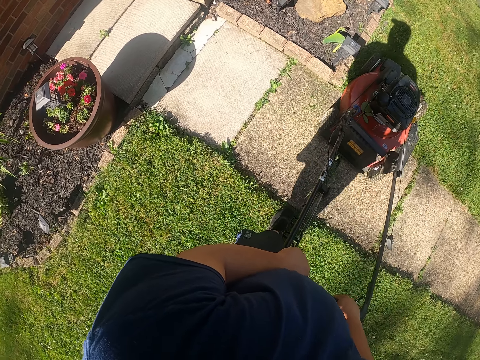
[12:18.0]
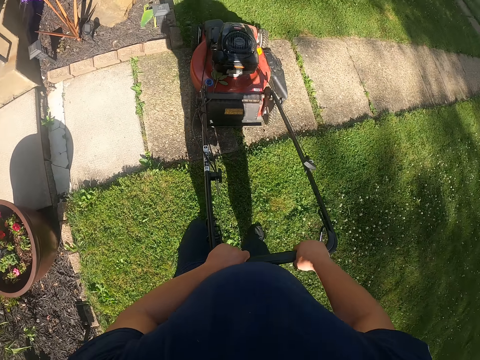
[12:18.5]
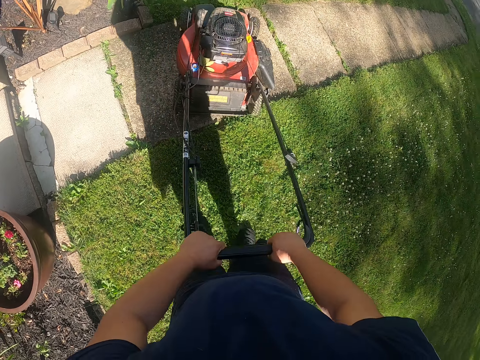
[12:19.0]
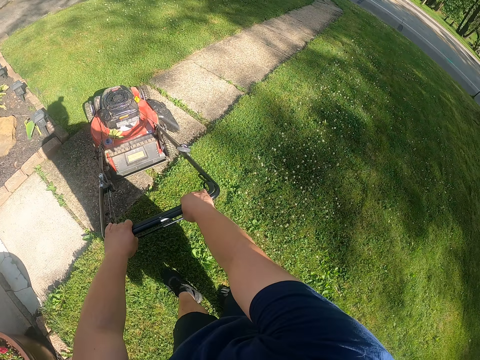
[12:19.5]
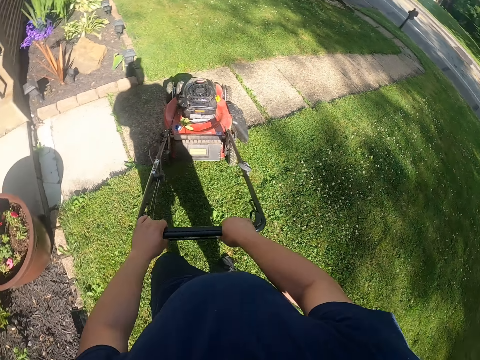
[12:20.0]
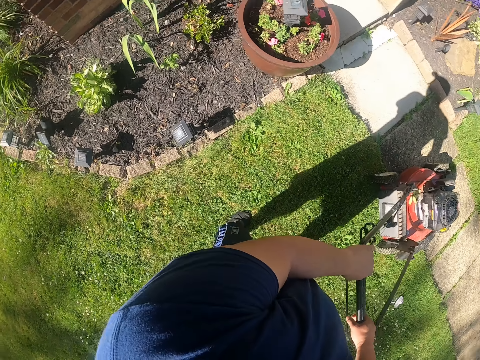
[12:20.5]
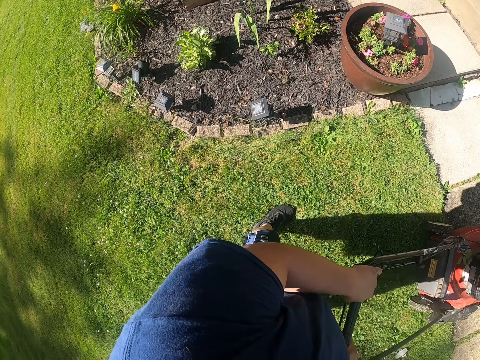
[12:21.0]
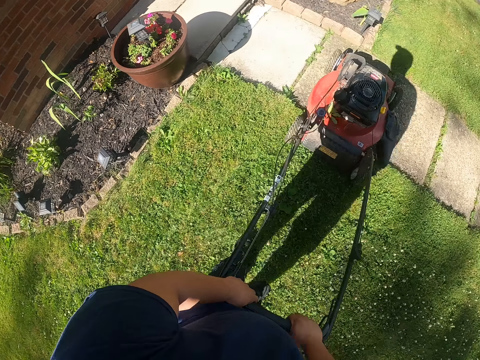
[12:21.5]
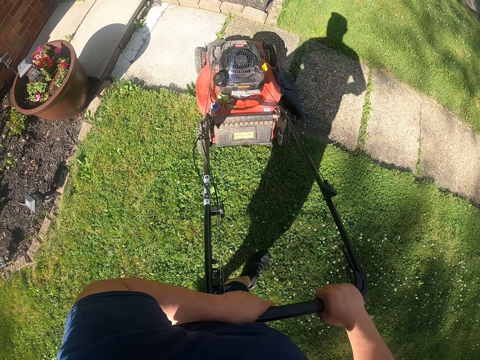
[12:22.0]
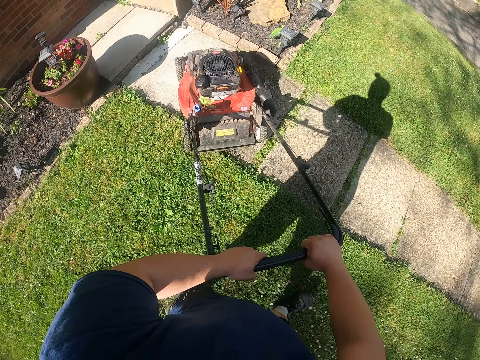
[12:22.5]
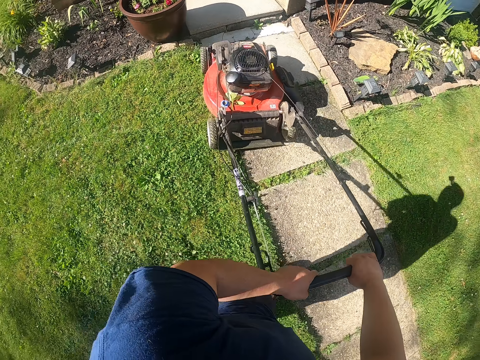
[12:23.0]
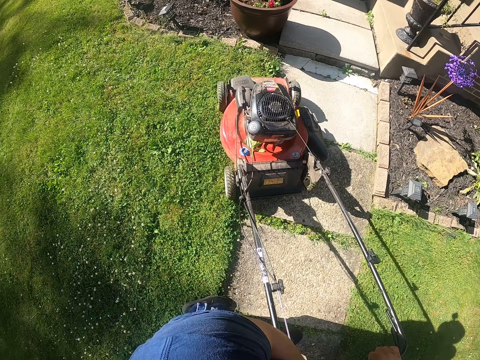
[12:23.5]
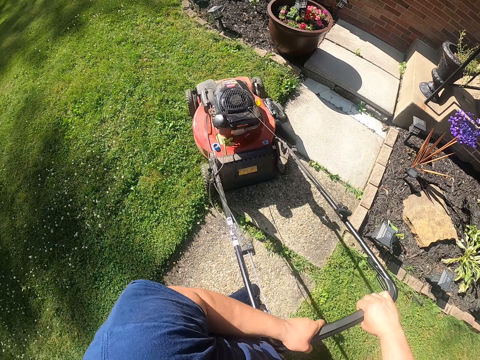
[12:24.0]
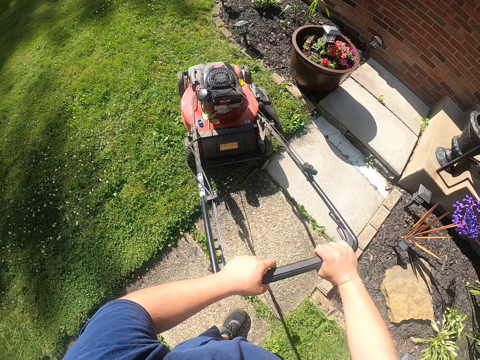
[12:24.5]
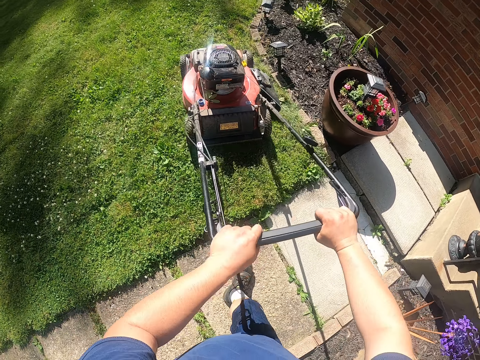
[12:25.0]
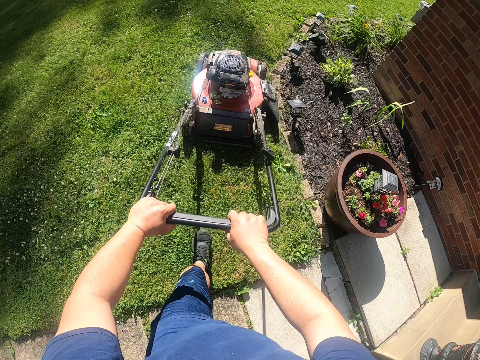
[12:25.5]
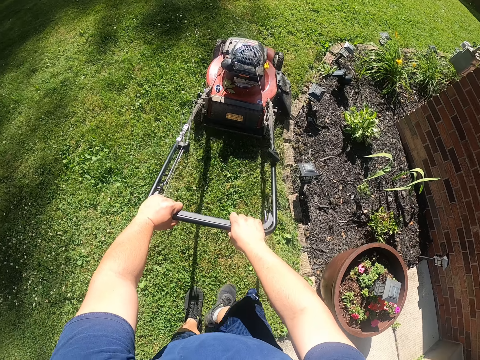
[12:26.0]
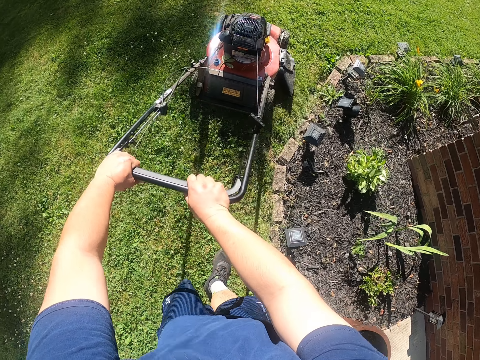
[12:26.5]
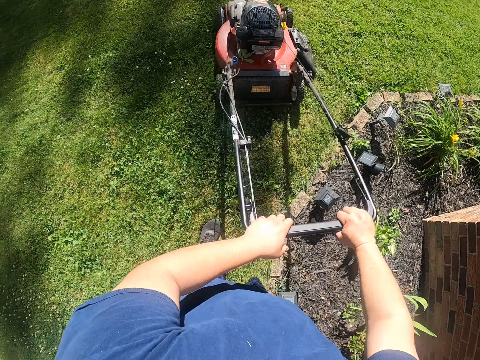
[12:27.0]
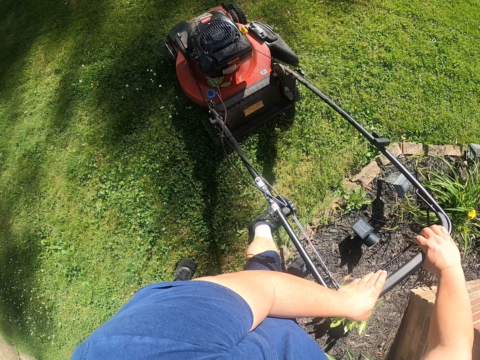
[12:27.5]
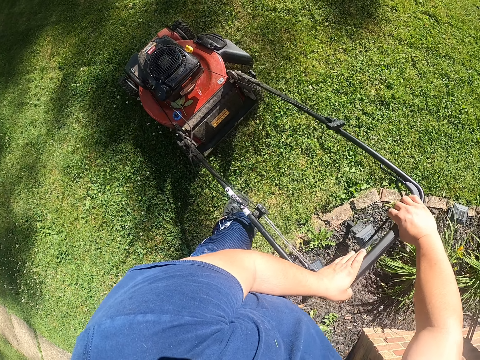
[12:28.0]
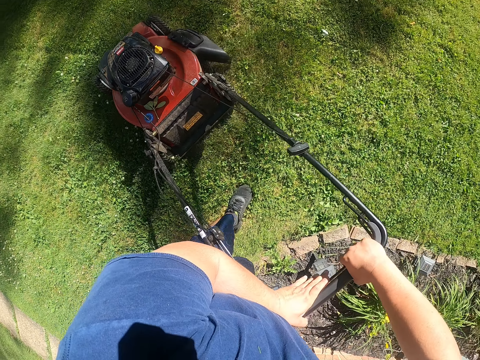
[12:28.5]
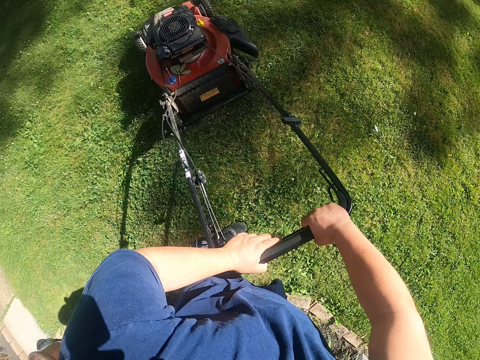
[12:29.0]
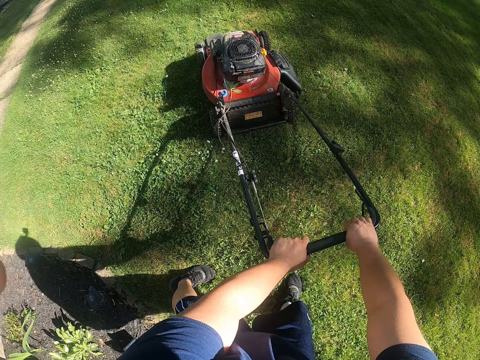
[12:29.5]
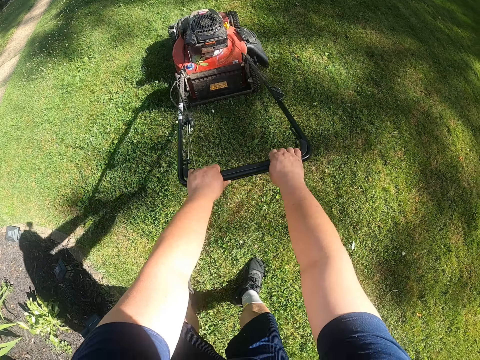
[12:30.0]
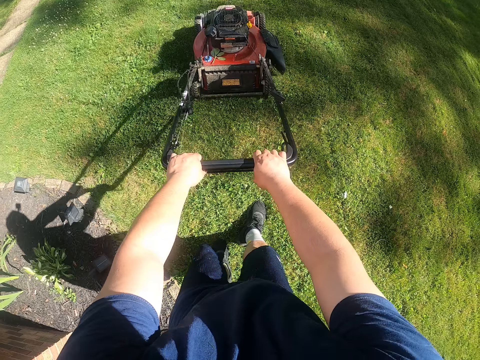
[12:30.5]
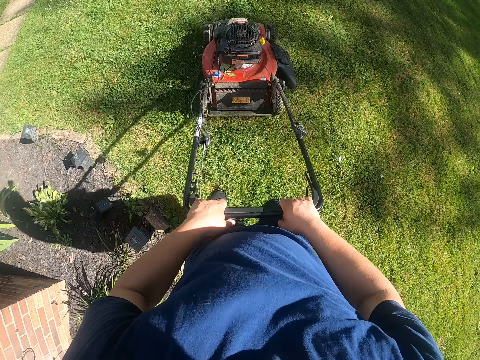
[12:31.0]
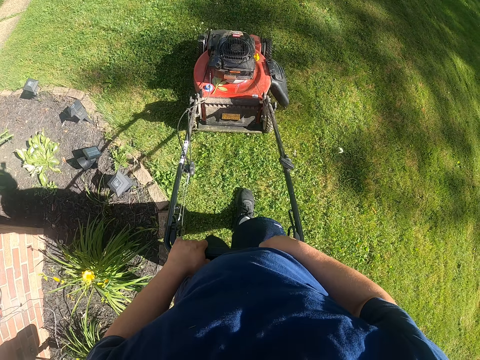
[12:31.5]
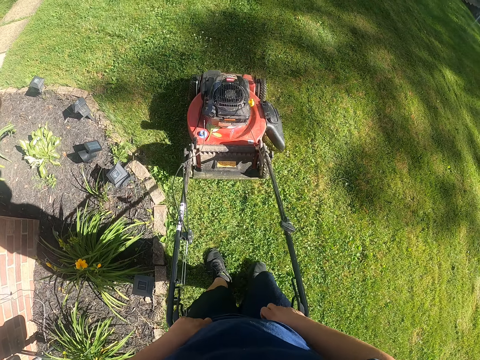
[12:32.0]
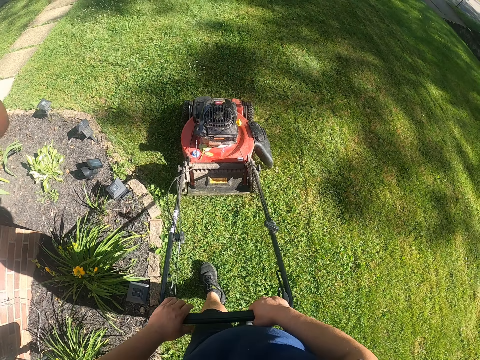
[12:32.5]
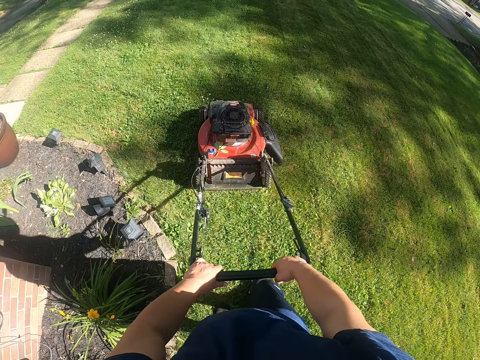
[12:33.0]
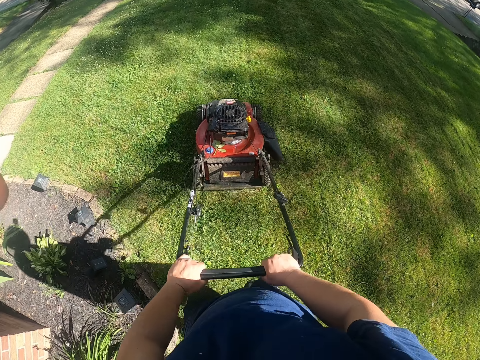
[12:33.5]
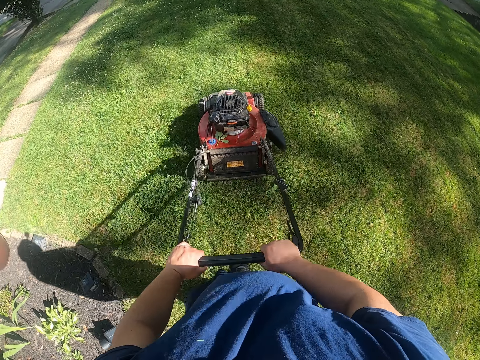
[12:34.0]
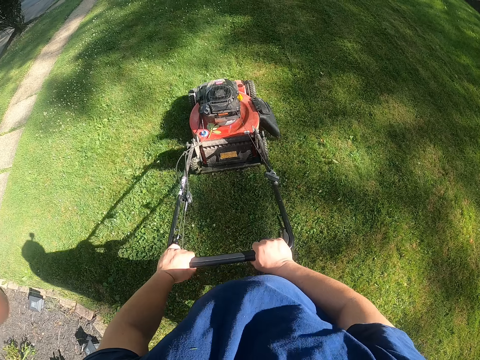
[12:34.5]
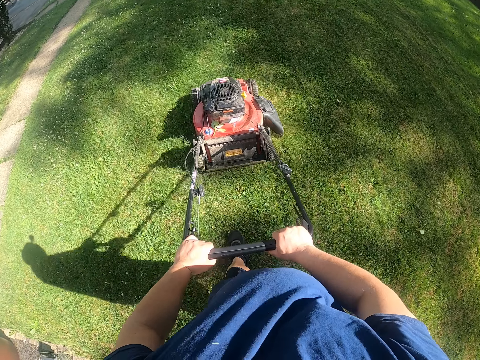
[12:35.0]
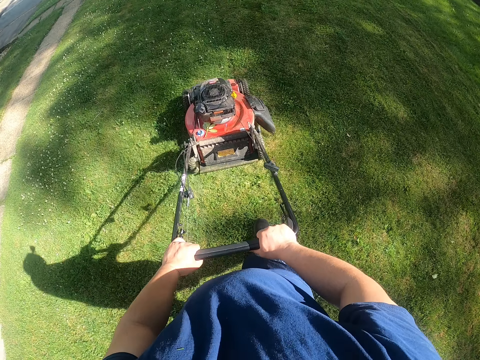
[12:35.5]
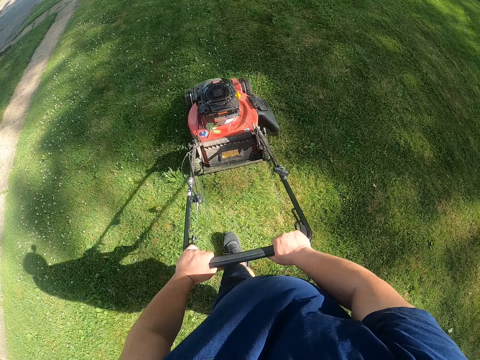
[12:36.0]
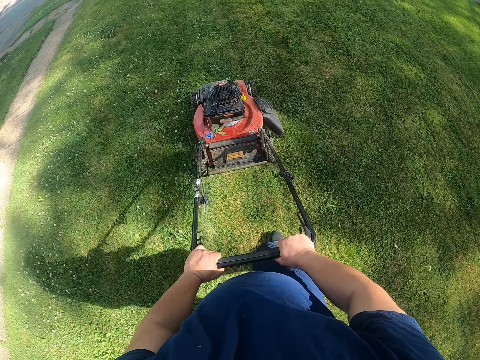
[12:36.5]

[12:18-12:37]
The camera wearer turns the lawn mower. They cut the grass with the lawn mower. They turn the lawn mower. They cut the grass with the lawn mower. They pull the lawn mower and cut the grass with the lawn mower.

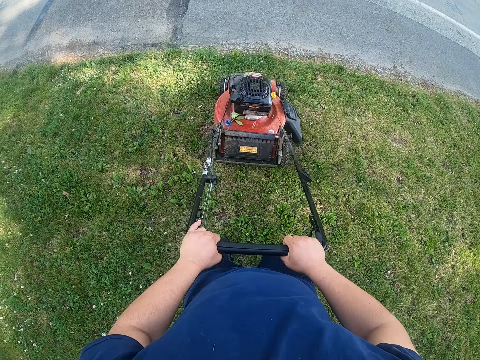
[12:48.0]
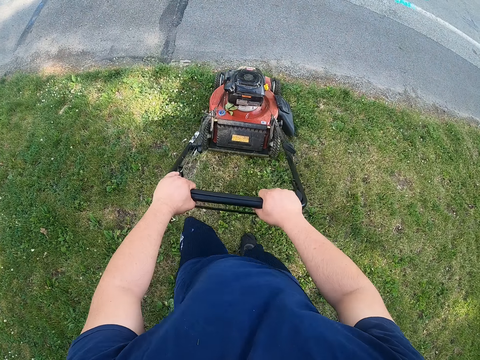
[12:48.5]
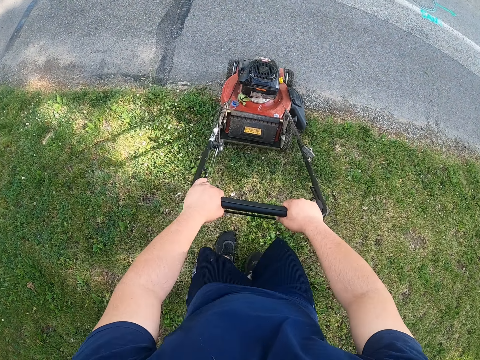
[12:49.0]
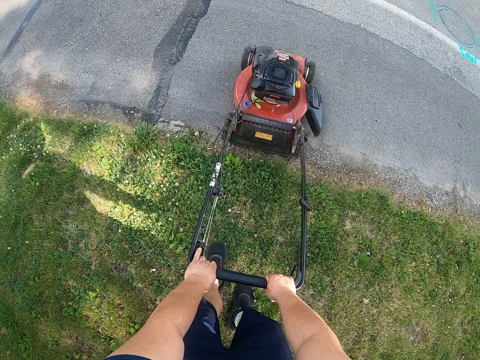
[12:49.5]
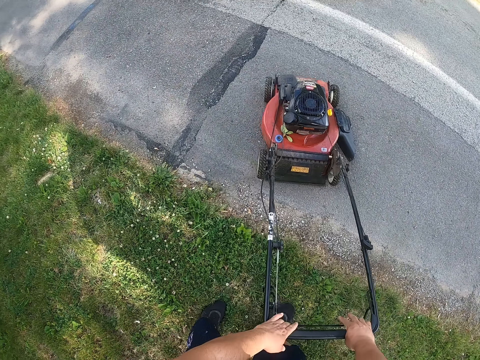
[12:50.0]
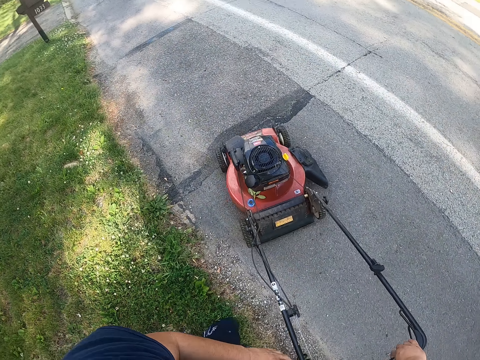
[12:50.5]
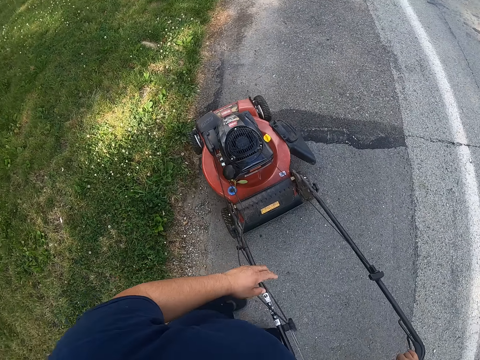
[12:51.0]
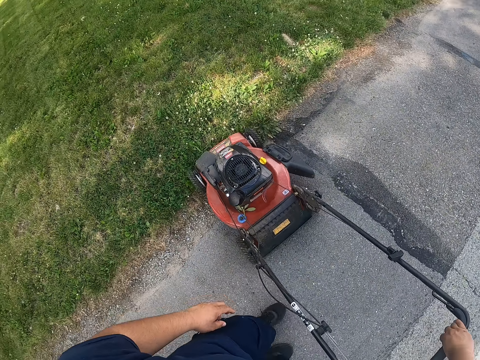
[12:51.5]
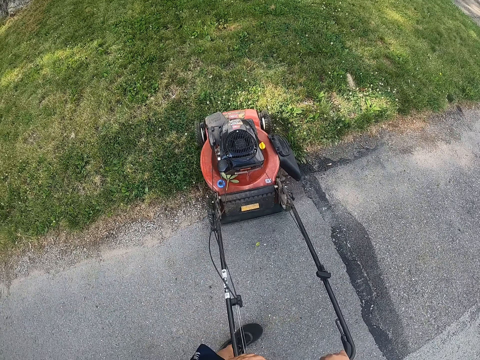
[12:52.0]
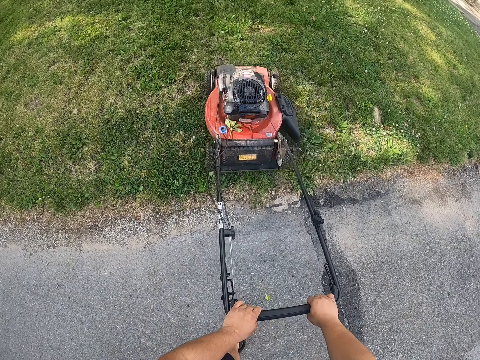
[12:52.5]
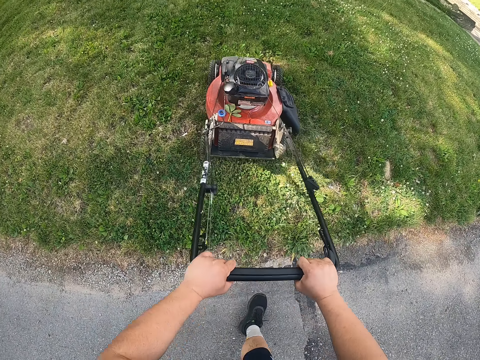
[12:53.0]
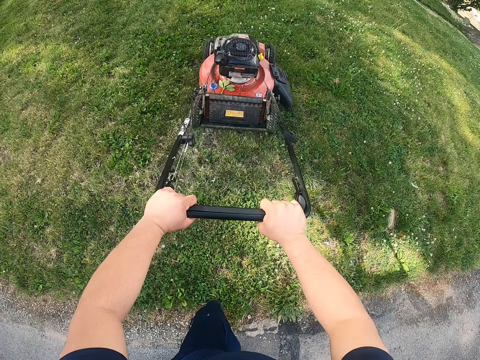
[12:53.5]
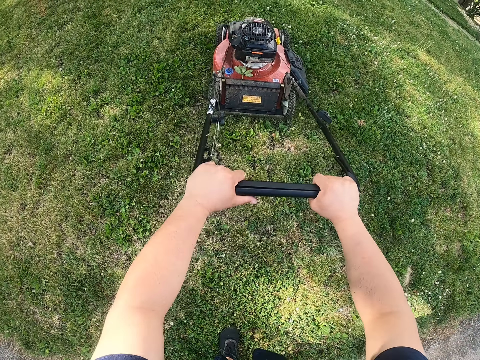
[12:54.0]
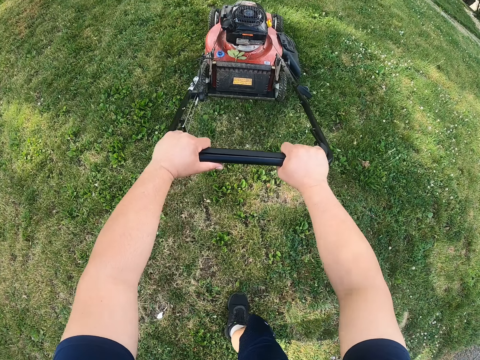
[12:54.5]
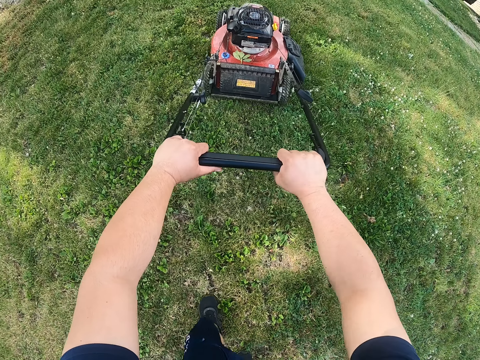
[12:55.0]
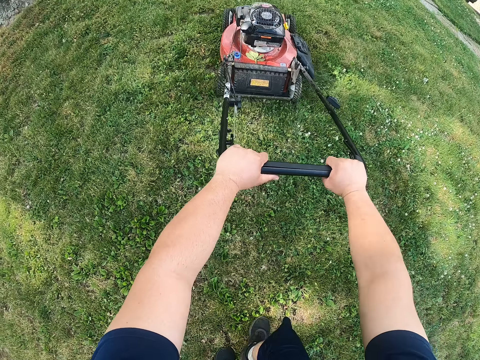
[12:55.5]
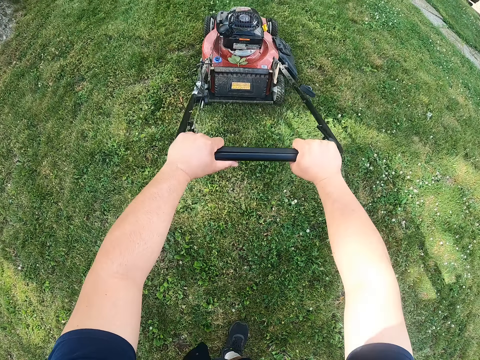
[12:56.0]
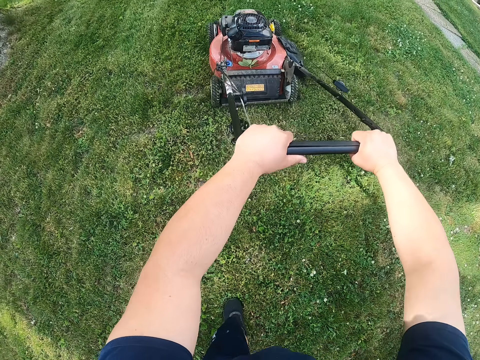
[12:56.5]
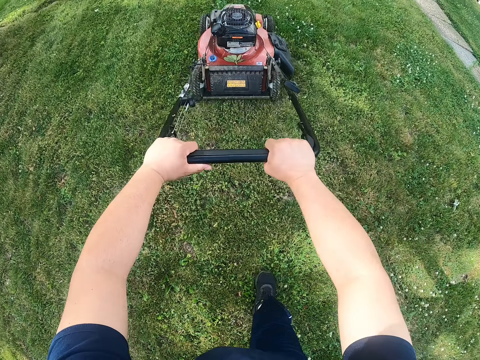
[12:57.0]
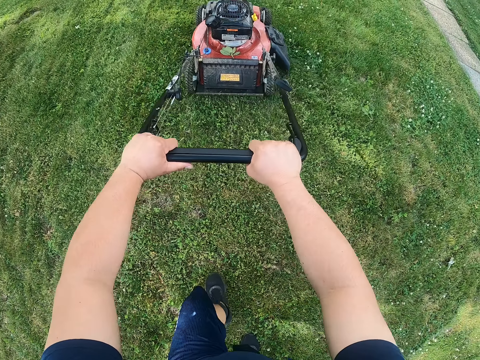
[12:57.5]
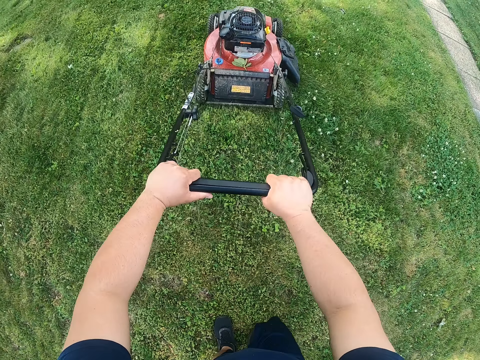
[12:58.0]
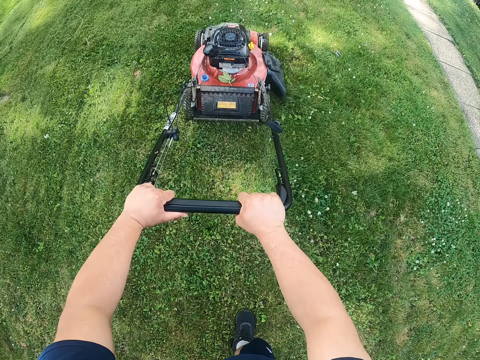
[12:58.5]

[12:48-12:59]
The camera wearer turns the lawn mower. They cut the grass with the lawn mower.
